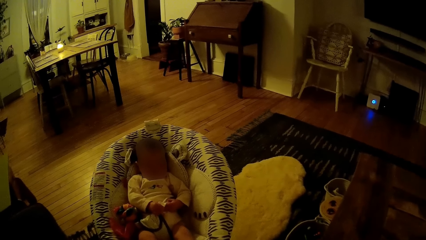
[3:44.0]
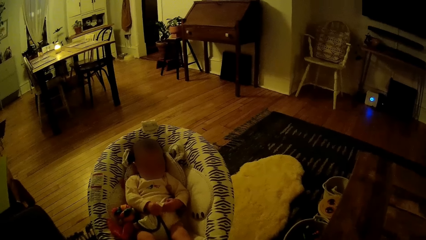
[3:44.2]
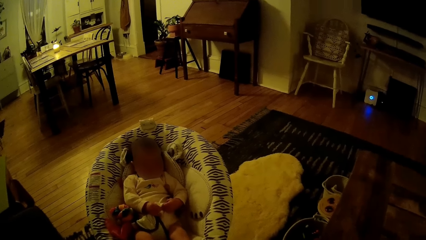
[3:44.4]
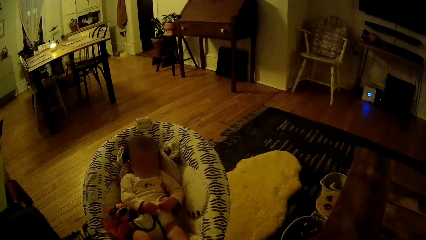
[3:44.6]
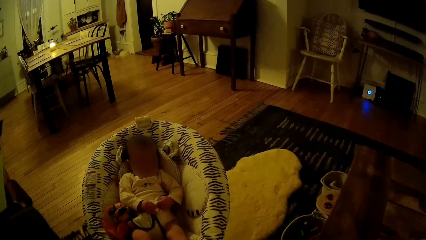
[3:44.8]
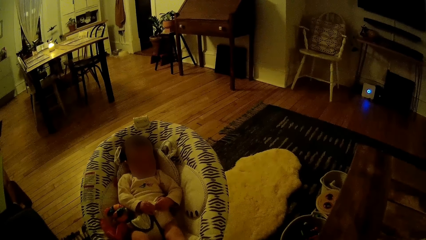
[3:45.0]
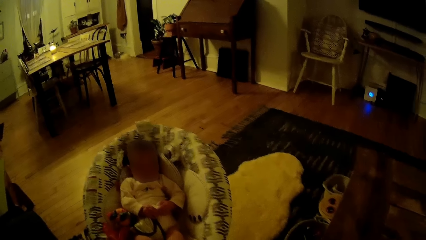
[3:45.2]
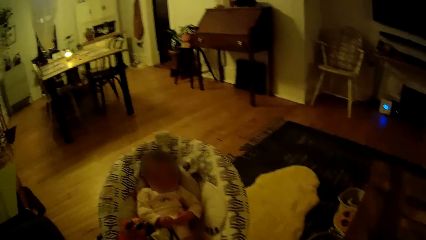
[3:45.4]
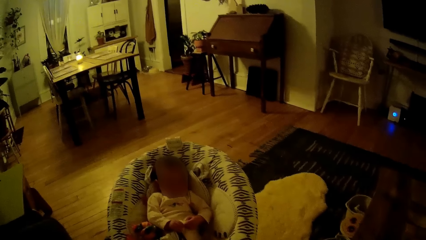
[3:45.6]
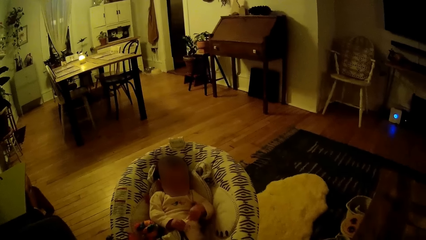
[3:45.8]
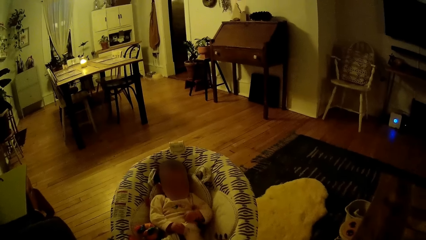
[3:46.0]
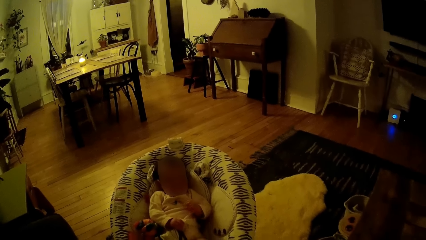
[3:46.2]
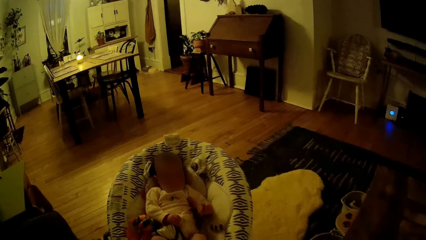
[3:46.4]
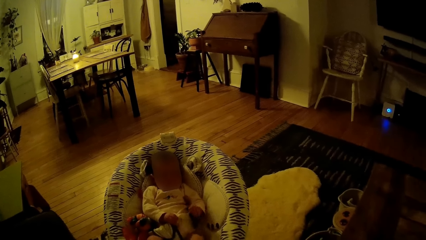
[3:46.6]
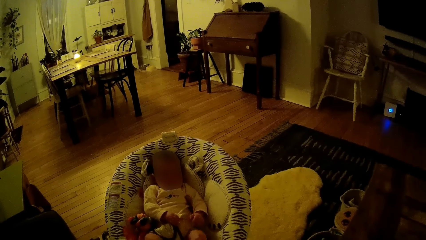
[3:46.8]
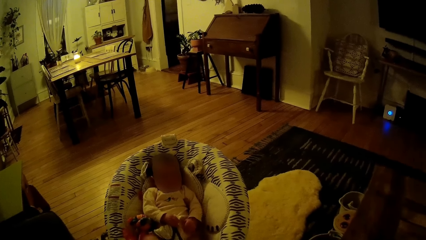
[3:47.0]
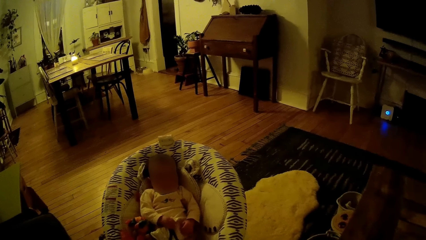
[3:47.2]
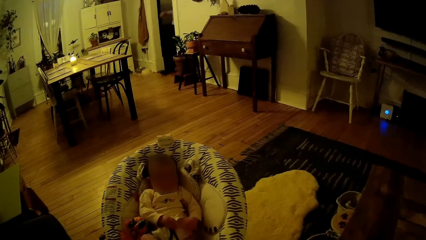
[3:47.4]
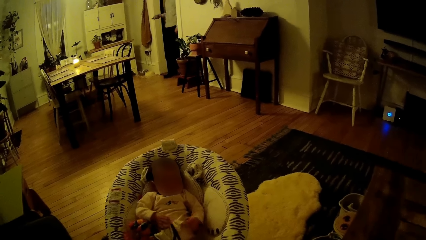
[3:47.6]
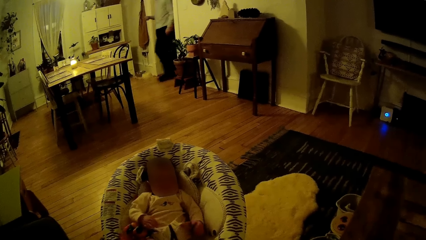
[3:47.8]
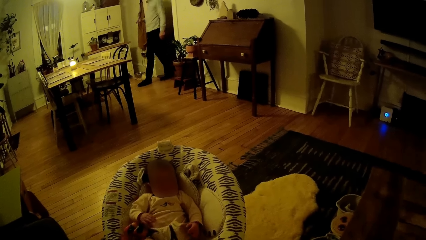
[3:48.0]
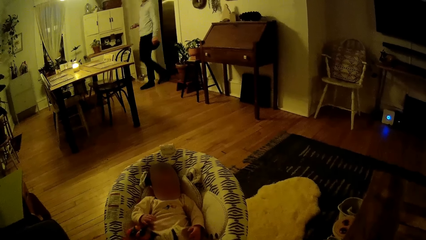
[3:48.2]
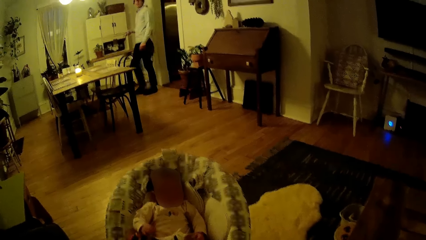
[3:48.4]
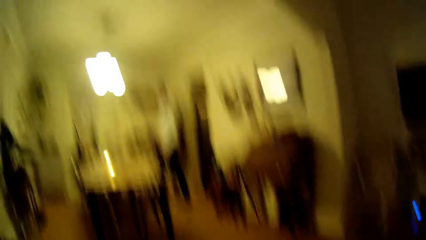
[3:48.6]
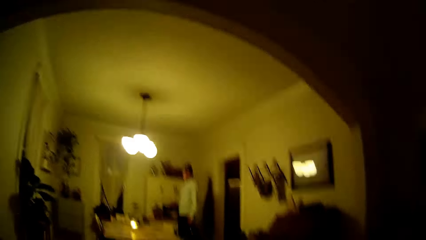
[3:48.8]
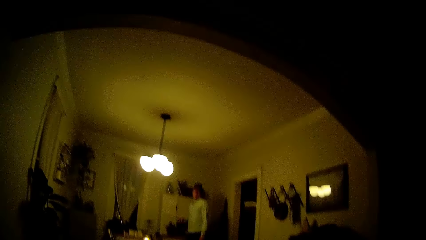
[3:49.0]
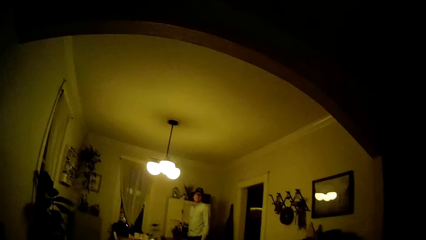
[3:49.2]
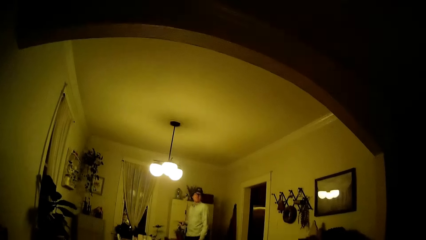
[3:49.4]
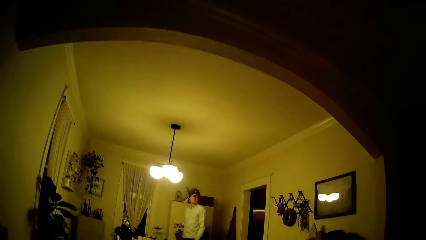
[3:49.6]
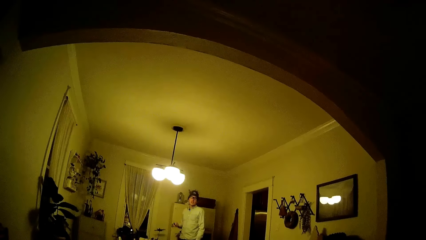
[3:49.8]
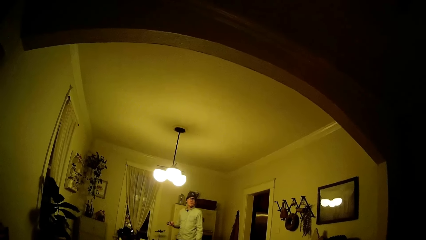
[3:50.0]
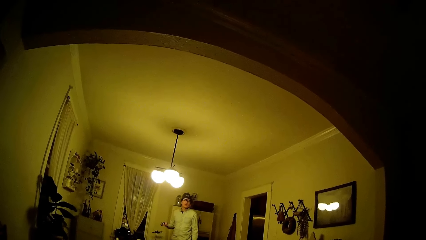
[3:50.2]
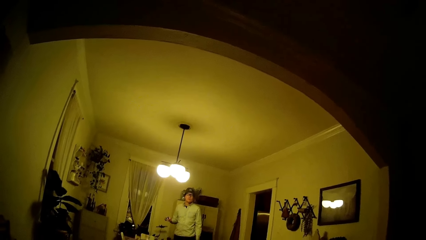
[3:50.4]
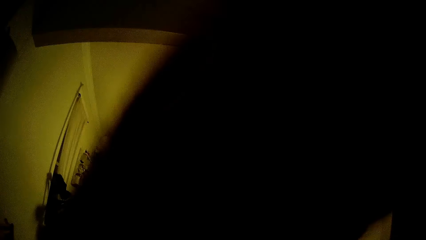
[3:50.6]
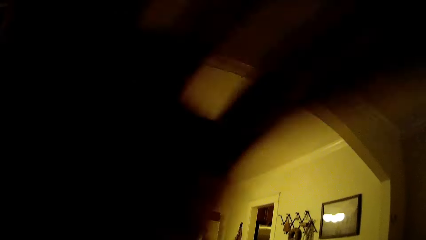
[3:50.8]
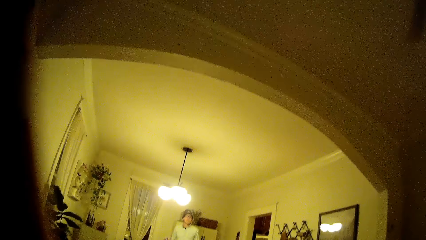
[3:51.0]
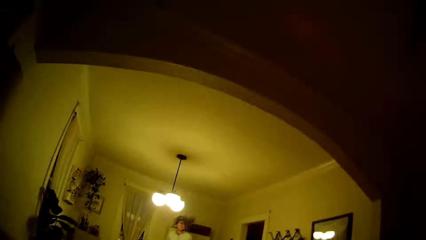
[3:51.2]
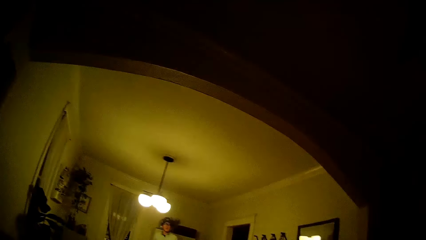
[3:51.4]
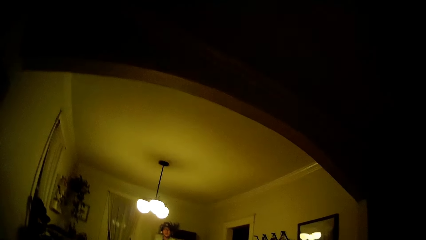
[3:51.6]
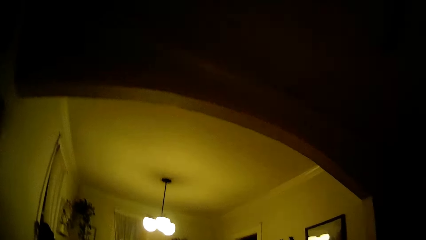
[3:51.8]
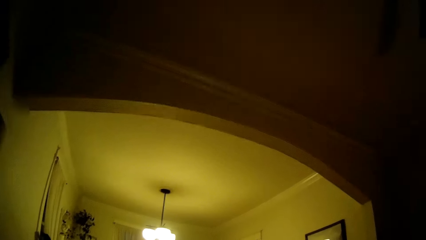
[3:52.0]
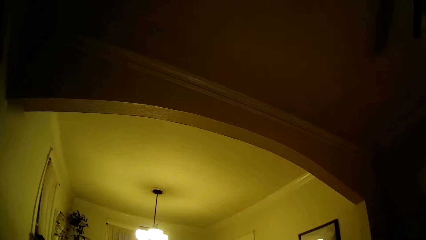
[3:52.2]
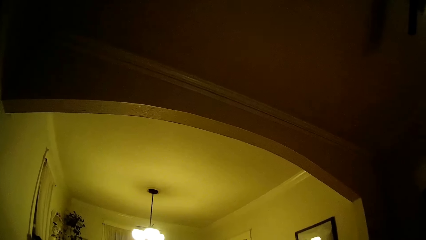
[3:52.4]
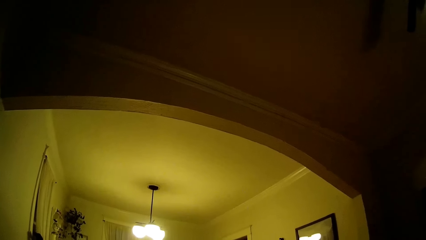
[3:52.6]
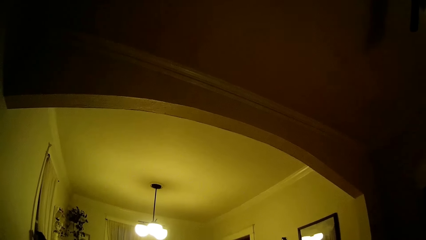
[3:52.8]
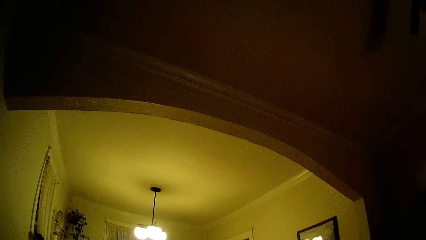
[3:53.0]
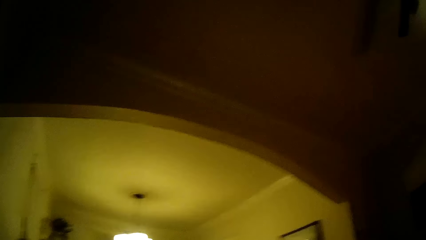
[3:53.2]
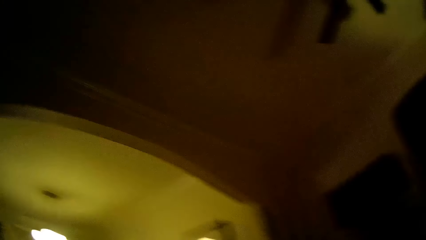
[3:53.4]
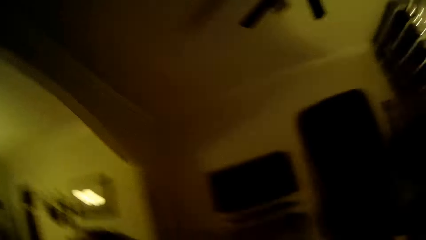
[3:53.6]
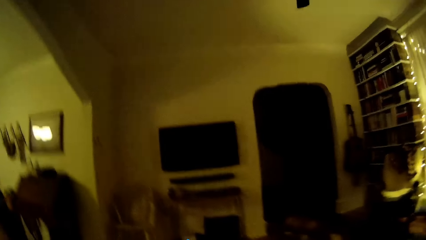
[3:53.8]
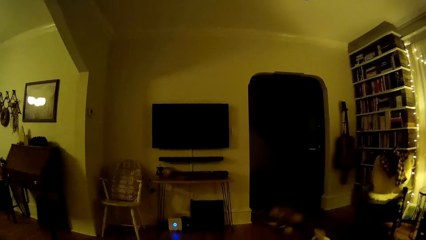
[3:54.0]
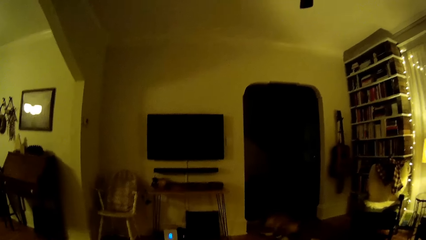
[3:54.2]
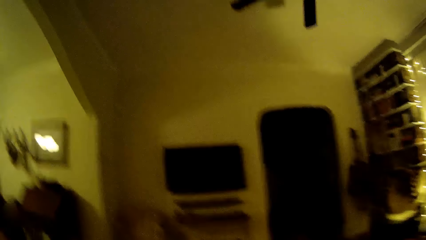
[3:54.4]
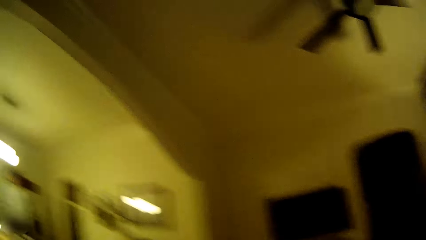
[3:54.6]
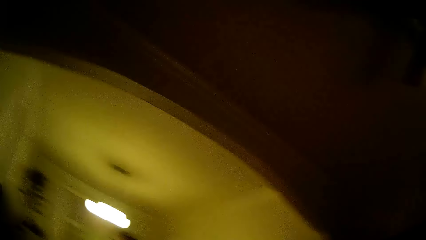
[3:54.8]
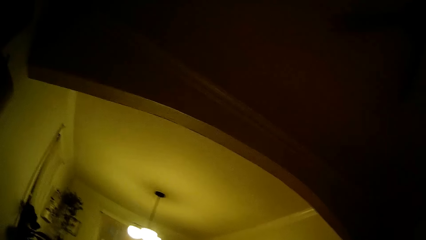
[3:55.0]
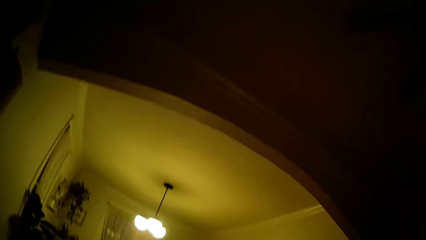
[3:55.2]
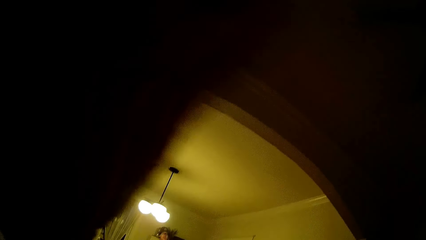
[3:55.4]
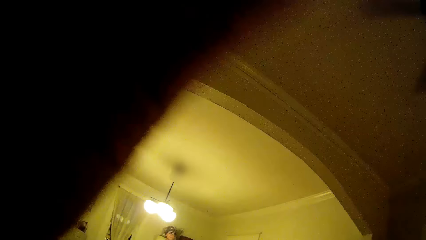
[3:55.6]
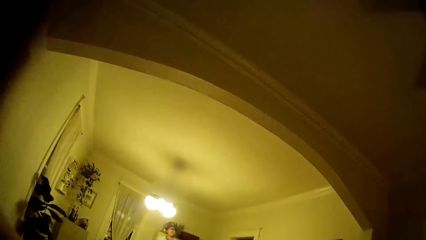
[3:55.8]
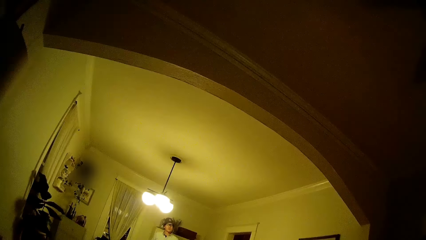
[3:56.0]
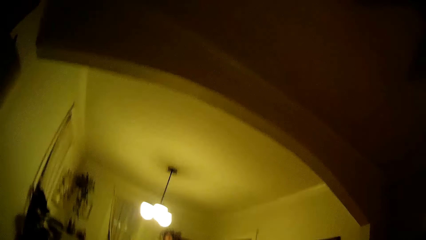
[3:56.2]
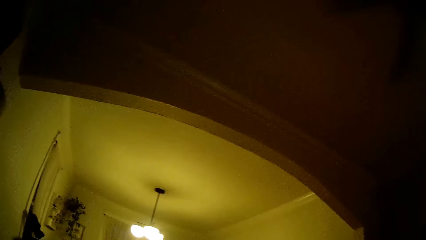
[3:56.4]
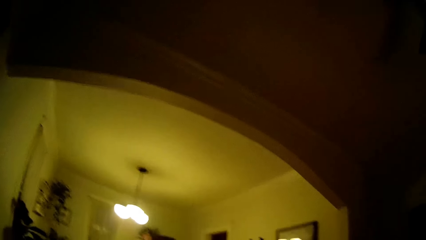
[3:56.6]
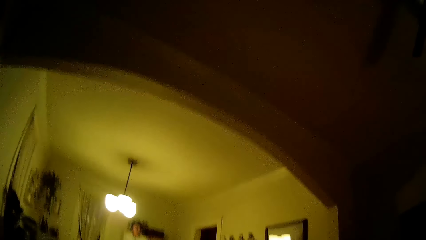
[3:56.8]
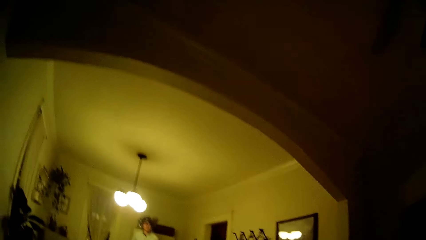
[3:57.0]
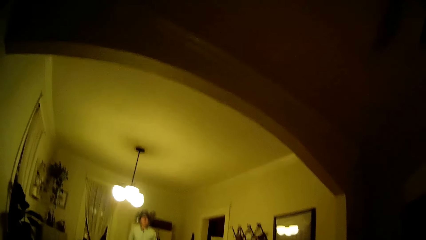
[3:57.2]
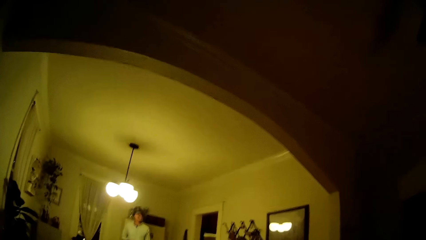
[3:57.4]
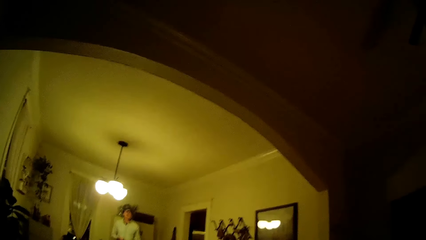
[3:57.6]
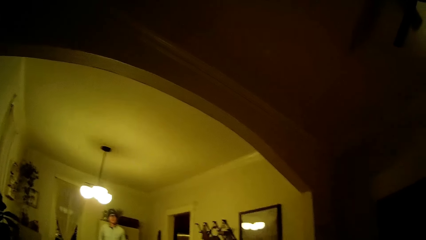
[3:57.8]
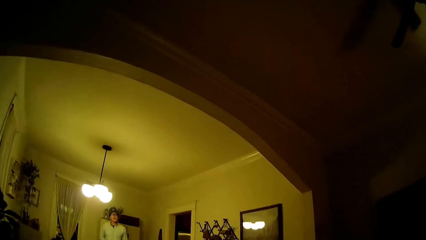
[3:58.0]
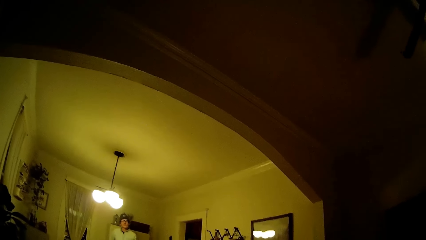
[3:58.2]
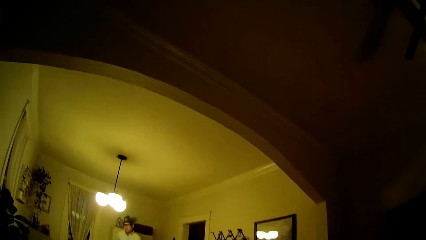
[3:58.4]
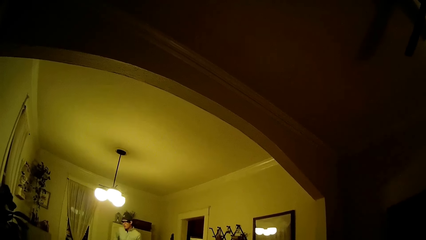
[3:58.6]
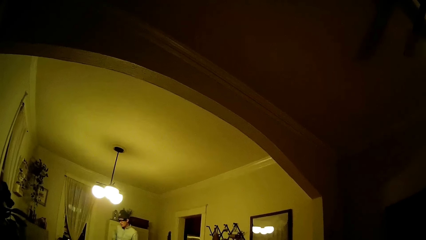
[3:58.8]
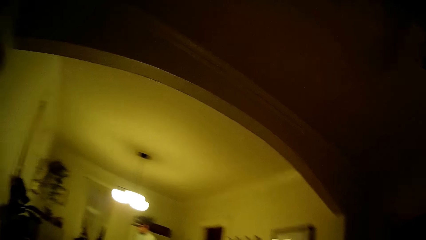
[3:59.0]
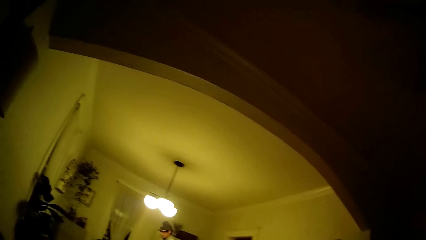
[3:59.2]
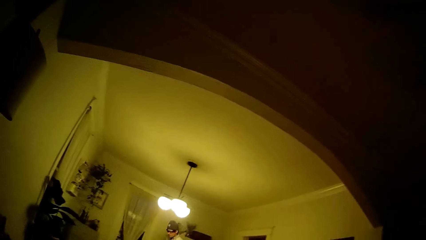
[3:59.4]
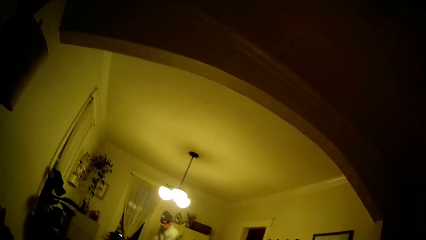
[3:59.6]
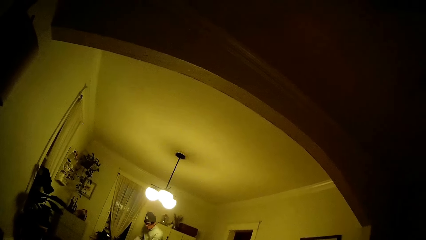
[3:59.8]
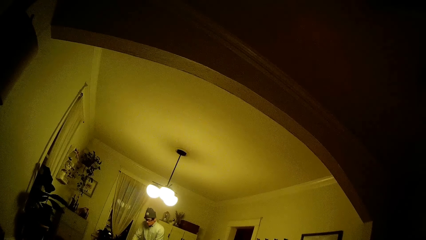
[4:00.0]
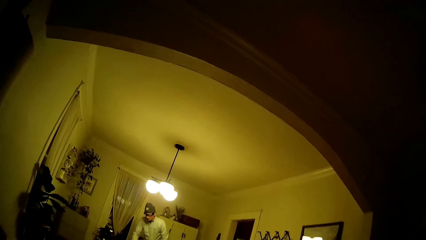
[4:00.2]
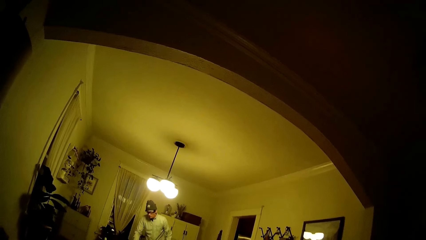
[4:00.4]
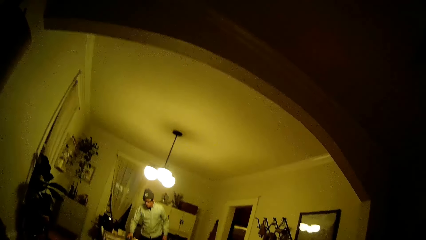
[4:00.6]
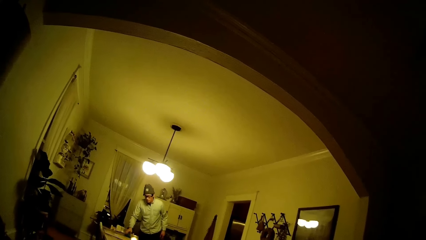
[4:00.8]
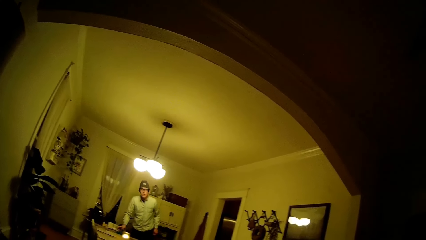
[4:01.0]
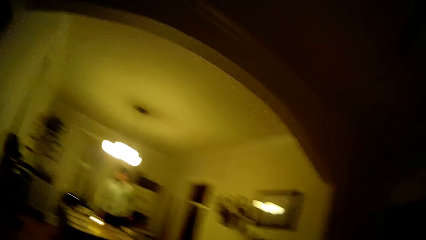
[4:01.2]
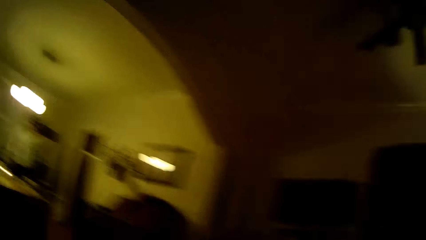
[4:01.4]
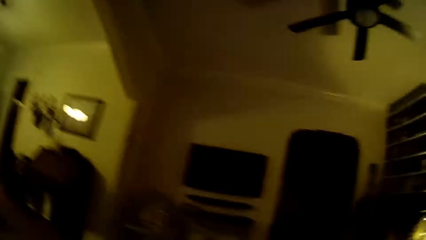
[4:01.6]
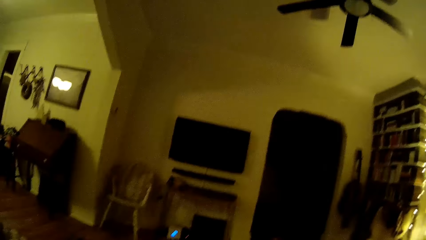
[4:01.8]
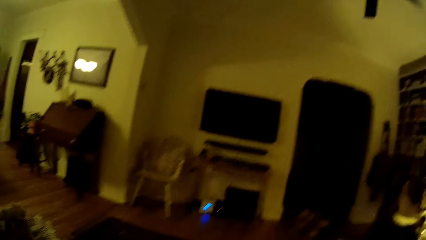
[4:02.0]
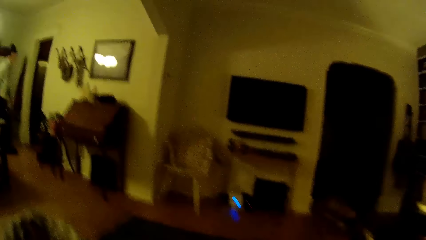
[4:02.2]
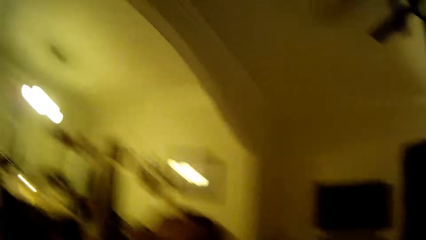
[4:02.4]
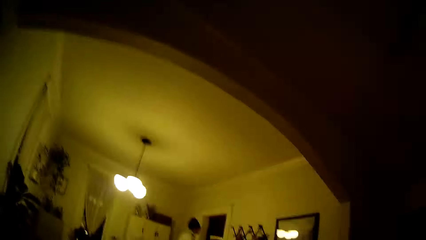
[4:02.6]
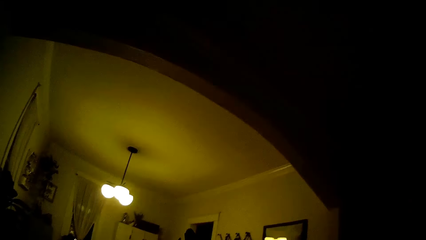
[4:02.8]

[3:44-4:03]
A man interacts with the camera wearer. The camera wearer looks around. She pulls back her hair with her left hand. She pulls back her hair again. The man drops a plate on a dining table with his hands.
